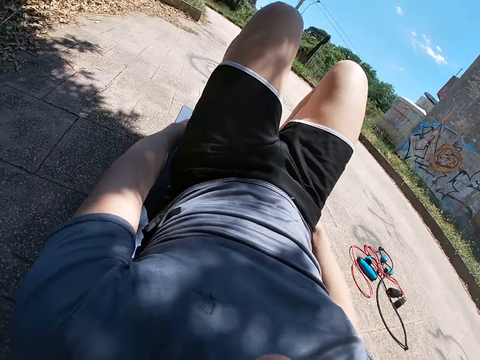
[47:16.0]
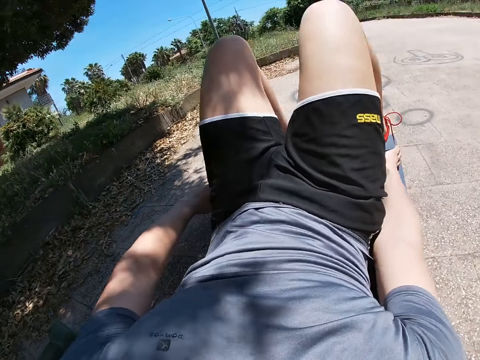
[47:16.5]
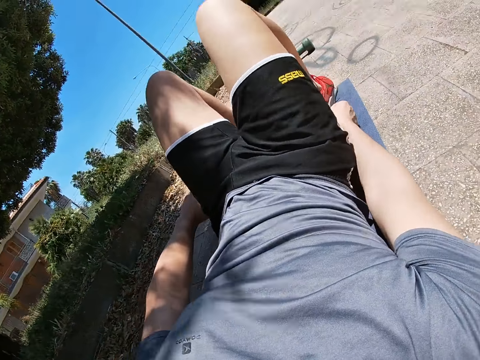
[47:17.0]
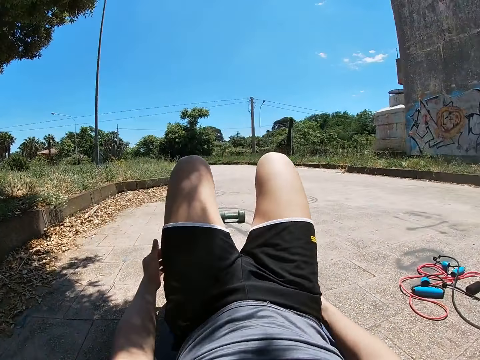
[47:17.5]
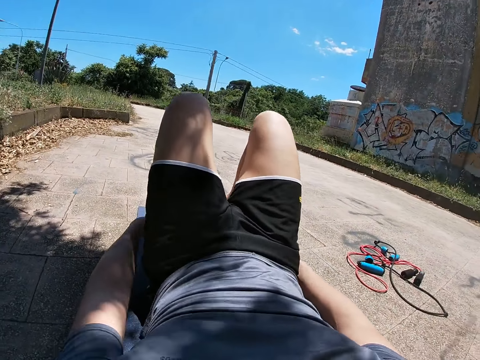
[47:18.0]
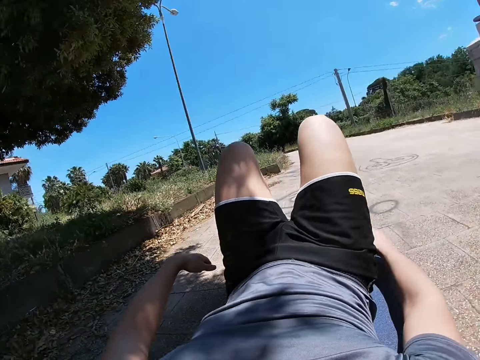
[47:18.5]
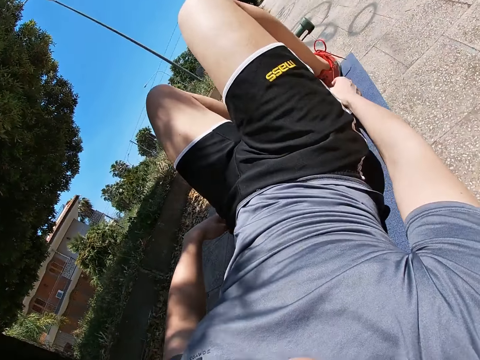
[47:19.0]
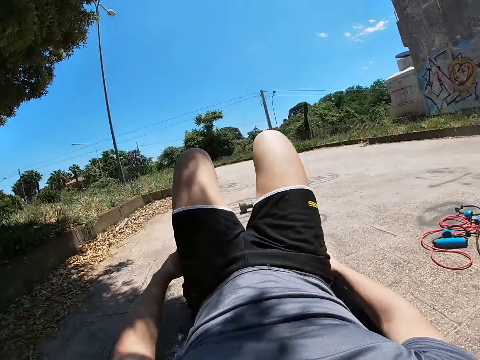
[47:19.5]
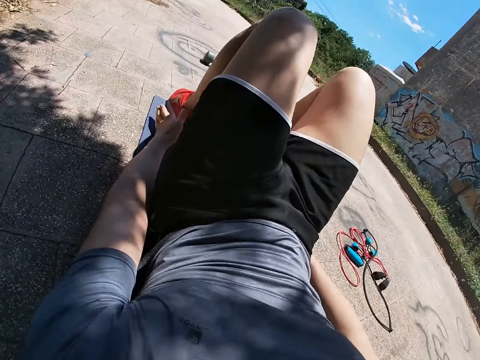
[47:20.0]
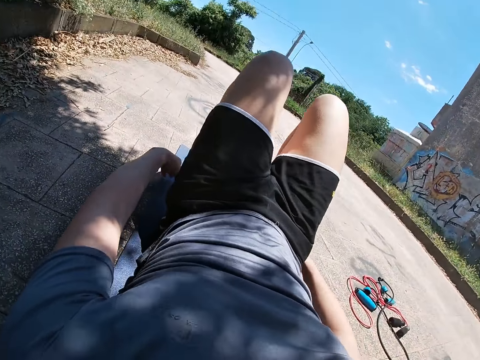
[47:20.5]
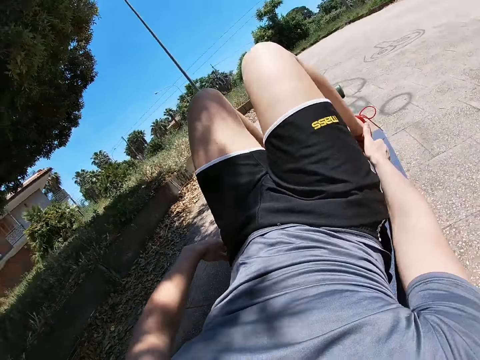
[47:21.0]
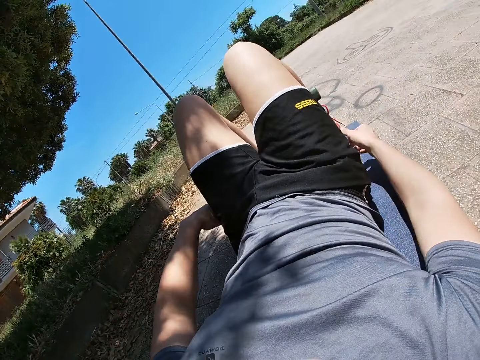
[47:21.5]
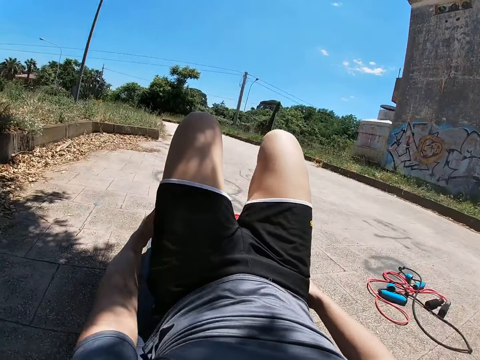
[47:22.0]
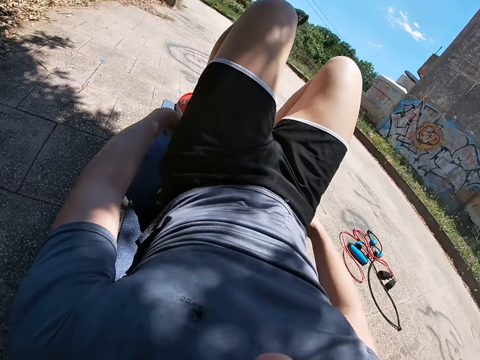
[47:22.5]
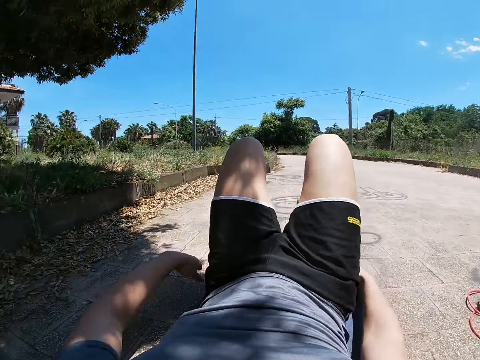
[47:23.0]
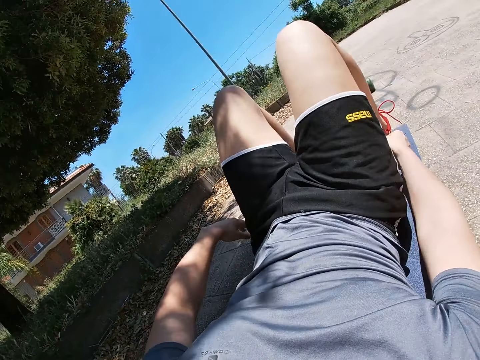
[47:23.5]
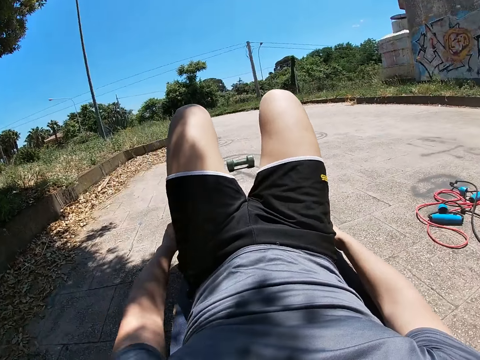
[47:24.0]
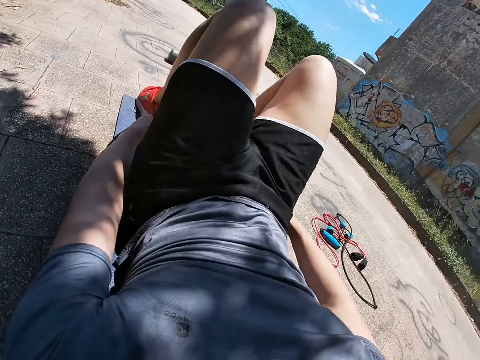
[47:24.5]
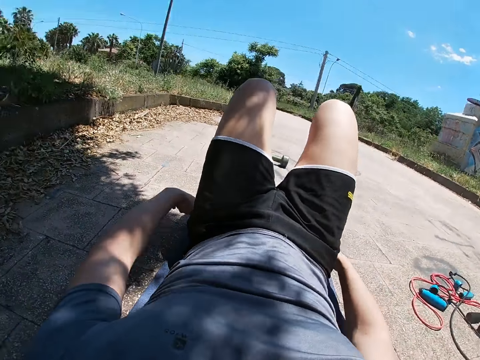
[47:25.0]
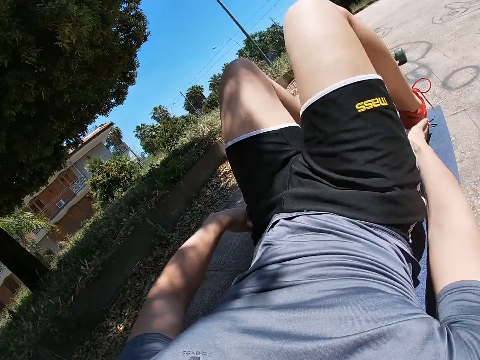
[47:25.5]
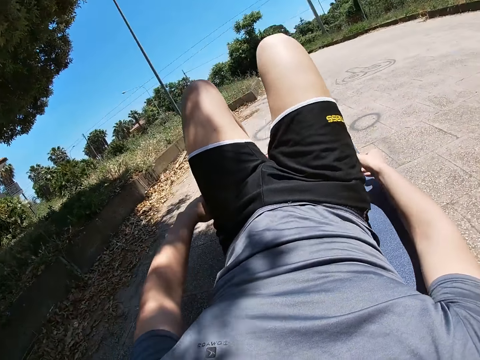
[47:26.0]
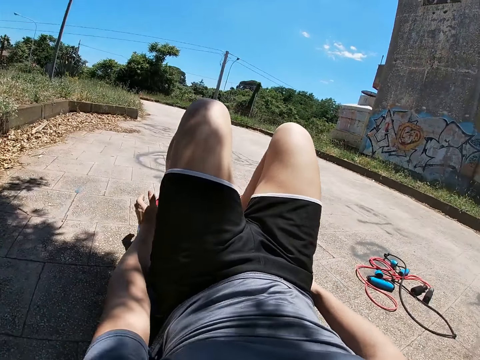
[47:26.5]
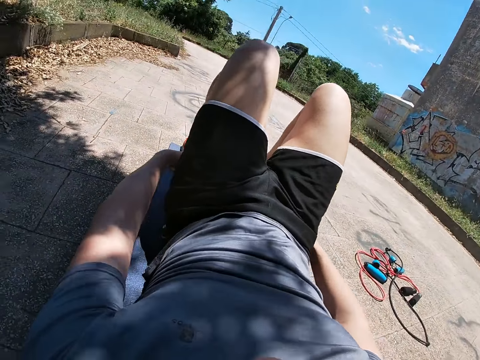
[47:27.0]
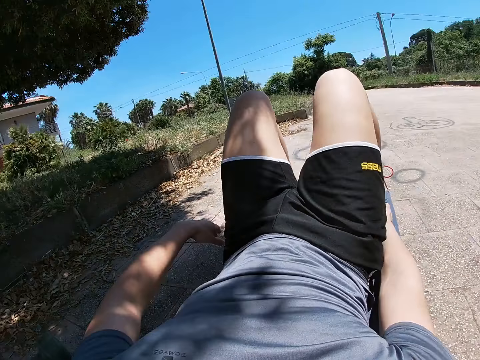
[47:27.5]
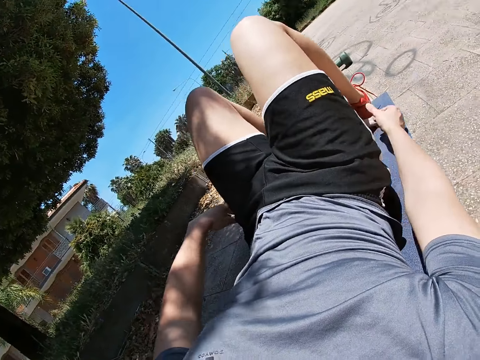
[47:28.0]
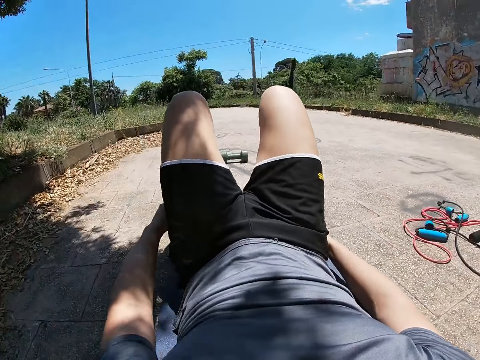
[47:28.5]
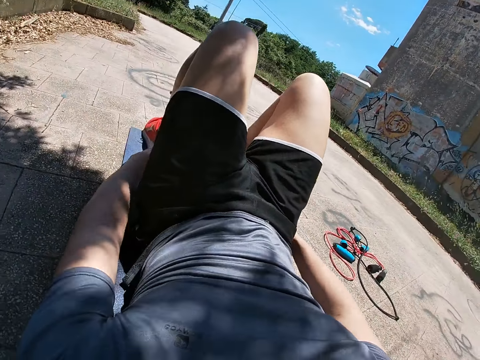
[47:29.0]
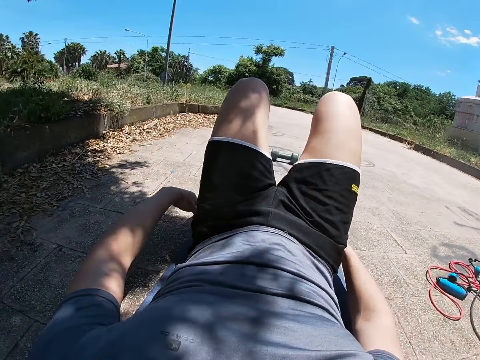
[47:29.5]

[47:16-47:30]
The camera wearer touches his left ankle with his left hand. He touches his right ankle with his right hand. He touches his left ankle with his left hand. He touches his right ankle with his right hand. He touches his left ankle with his left hand. He touches his right ankle with his right hand. He touches his left ankle with his left hand. He touches his right ankle with his right hand. He touches his left ankle with his left hand. He touches his right ankle with his right hand. He touches his left ankle with his left hand. He touches his right ankle with his right hand. He touches his left ankle with his left hand.

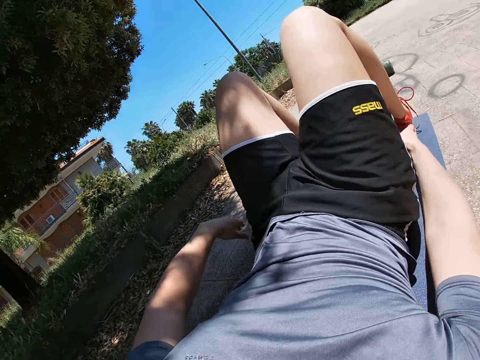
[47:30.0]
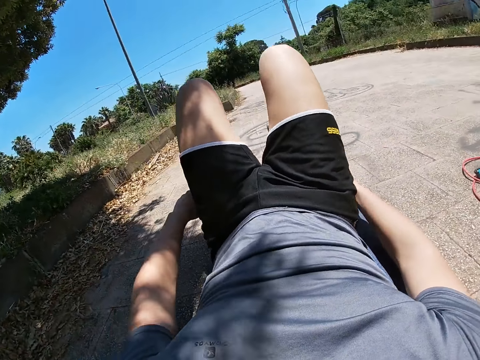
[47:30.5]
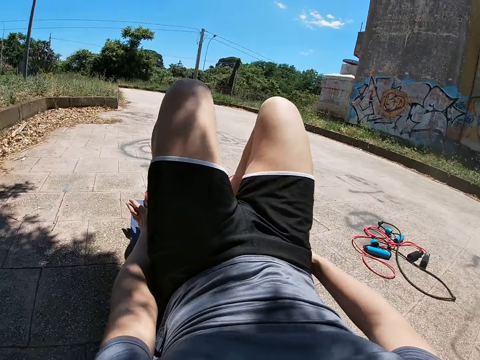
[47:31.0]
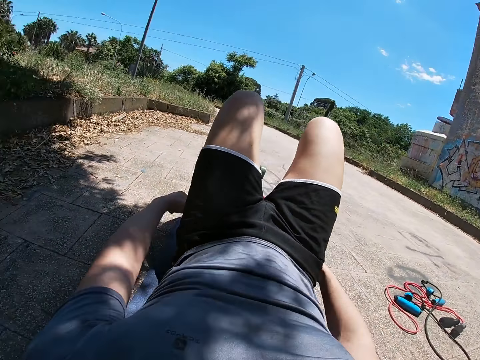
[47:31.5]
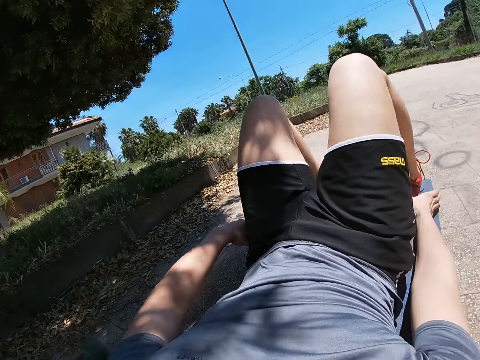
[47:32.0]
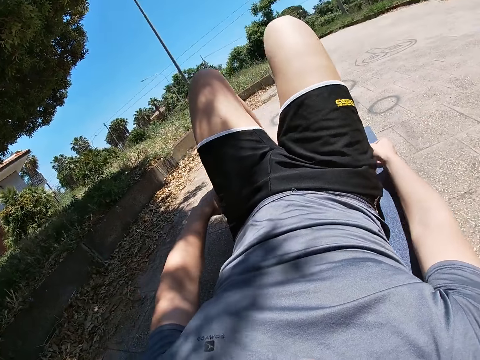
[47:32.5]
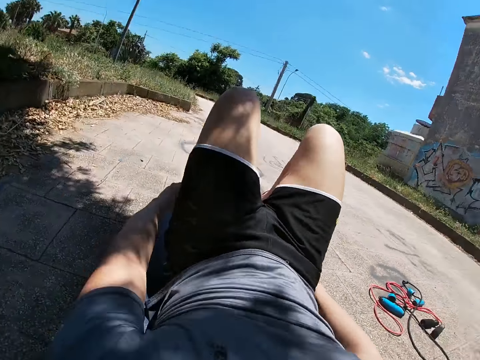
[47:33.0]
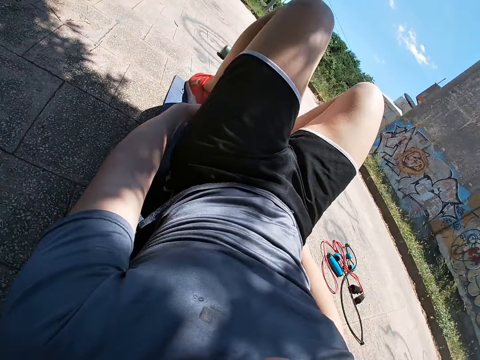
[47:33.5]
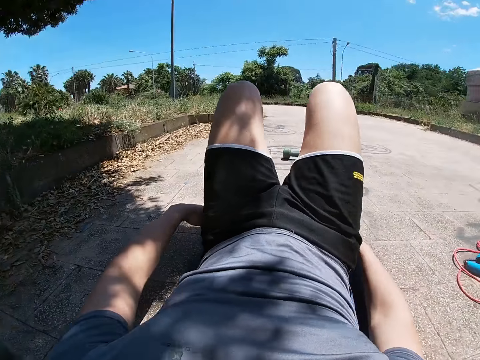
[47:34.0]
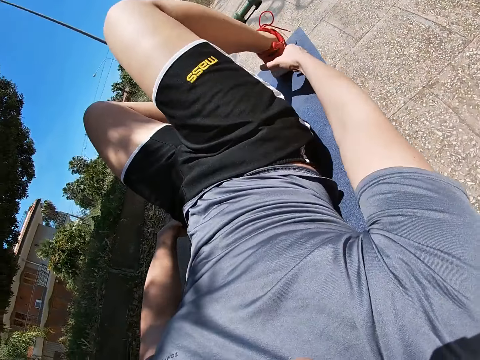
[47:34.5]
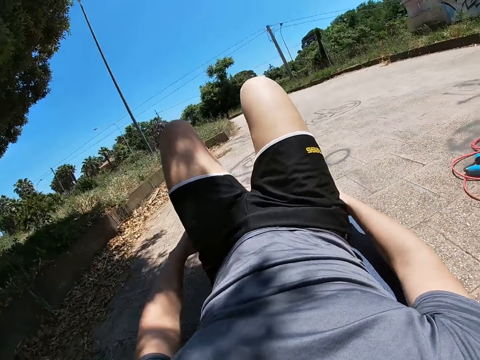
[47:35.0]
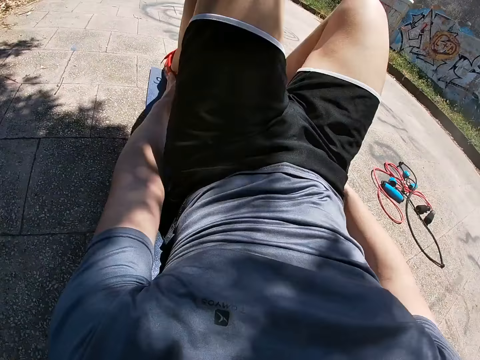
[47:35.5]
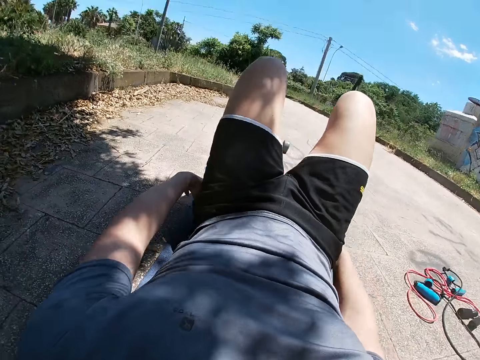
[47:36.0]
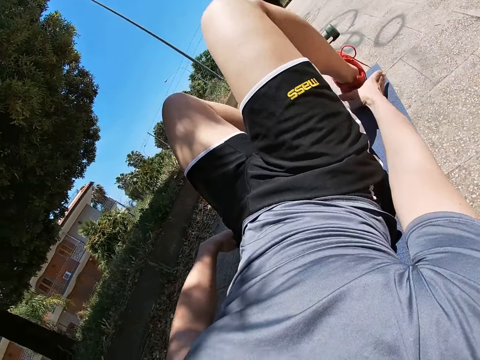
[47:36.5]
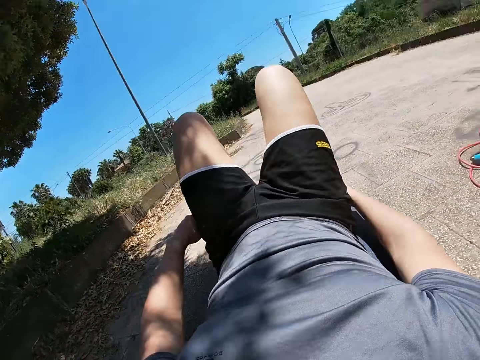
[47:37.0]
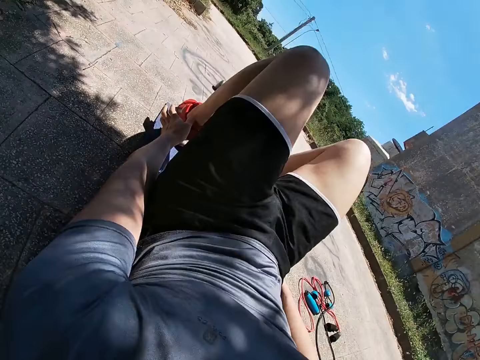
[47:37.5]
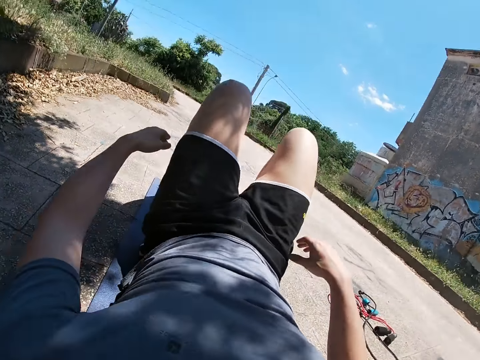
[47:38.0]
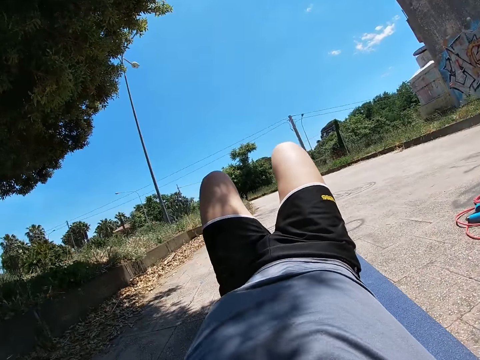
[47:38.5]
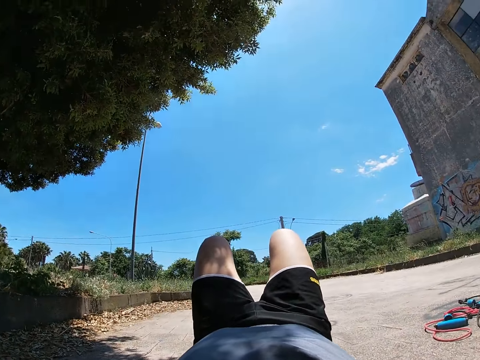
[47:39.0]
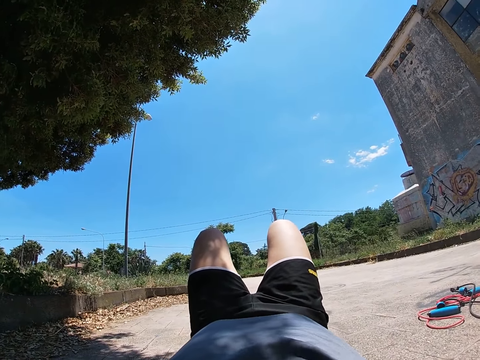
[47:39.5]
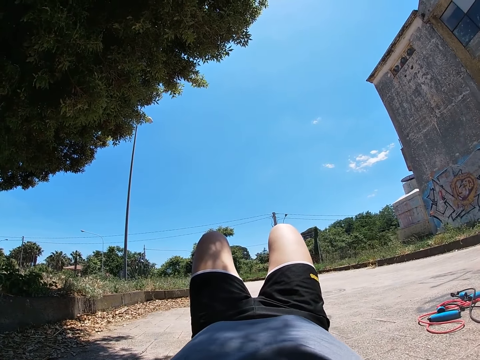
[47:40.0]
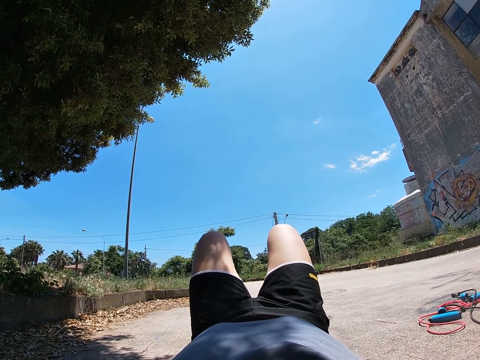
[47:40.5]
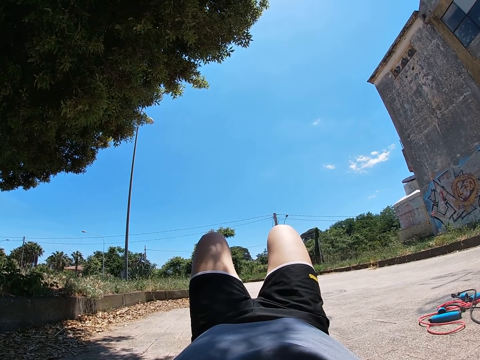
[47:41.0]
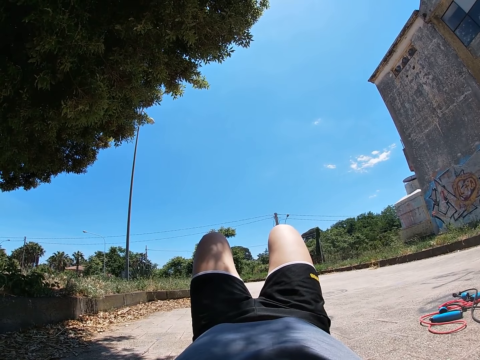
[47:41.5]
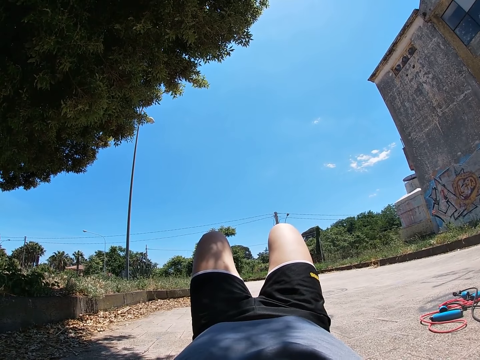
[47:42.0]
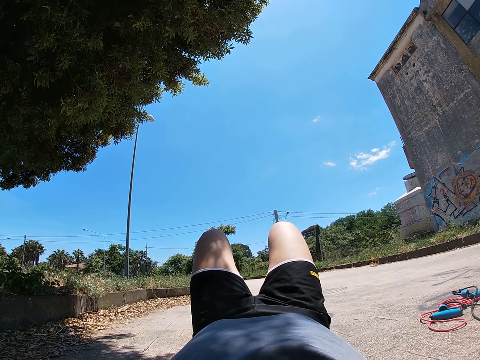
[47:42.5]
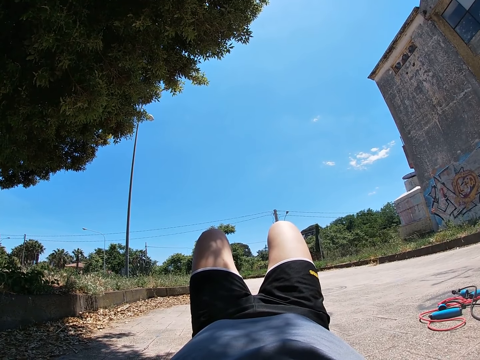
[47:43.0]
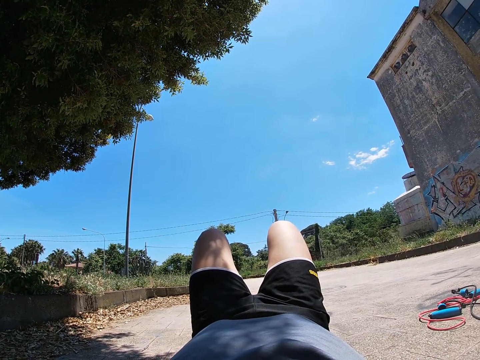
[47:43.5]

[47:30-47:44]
The camera wearer touches his right ankle with his right hand. He touches his left ankle with his left hand. He touches his right ankle with his right hand. He touches his left ankle with his left hand. He touches his right ankle with his right hand. He touches his left ankle with his left hand. He touches his right ankle with his right hand. He touches his left ankle with his left hand. He raises his hands to his head. He releases the hands from the legs.
